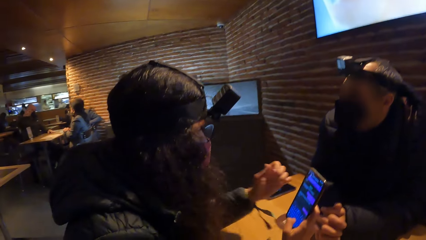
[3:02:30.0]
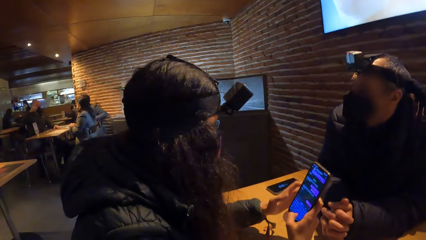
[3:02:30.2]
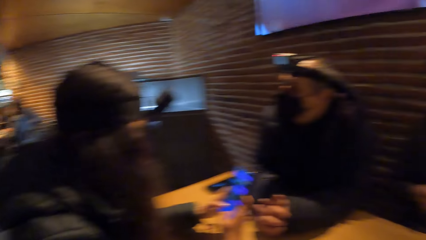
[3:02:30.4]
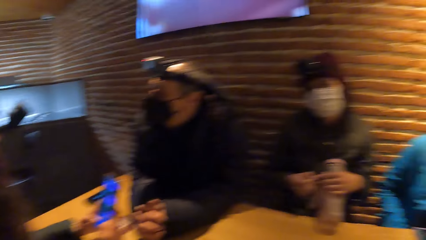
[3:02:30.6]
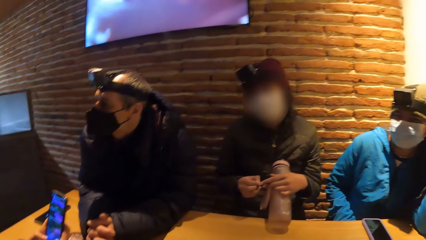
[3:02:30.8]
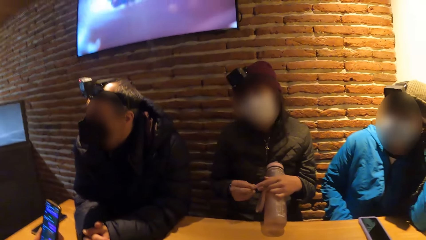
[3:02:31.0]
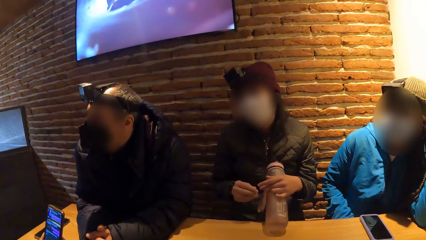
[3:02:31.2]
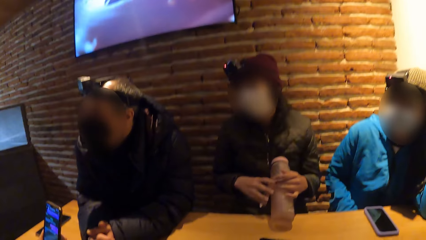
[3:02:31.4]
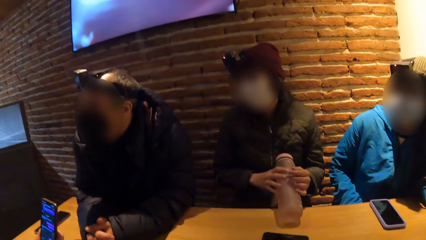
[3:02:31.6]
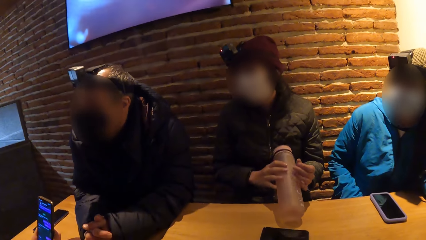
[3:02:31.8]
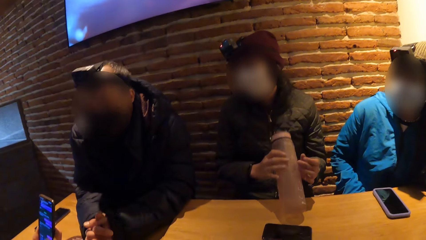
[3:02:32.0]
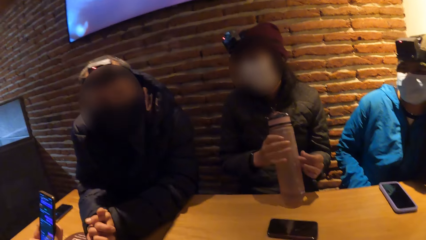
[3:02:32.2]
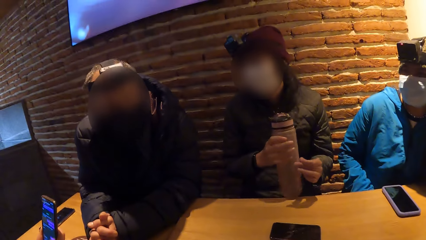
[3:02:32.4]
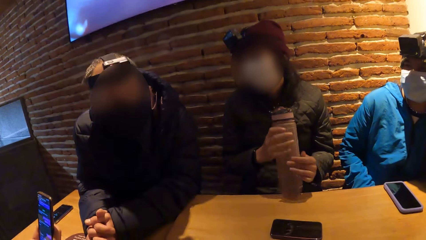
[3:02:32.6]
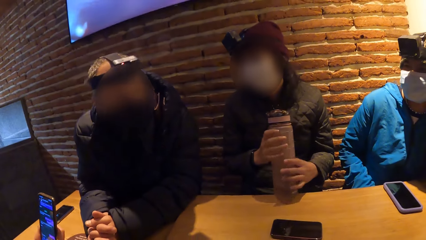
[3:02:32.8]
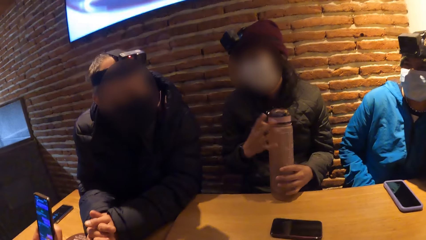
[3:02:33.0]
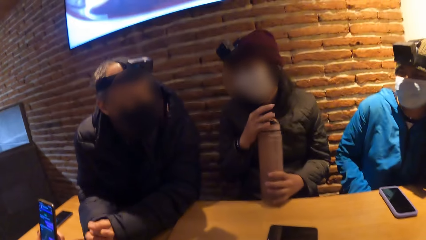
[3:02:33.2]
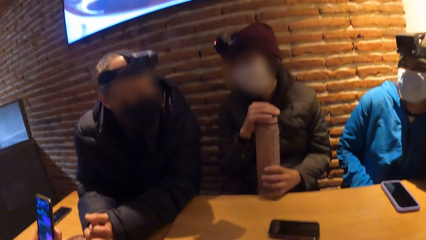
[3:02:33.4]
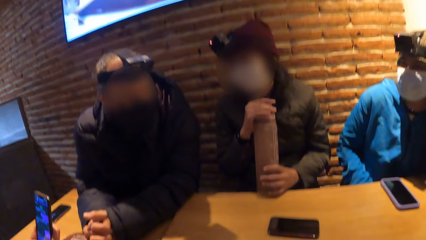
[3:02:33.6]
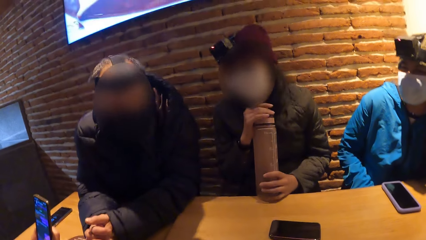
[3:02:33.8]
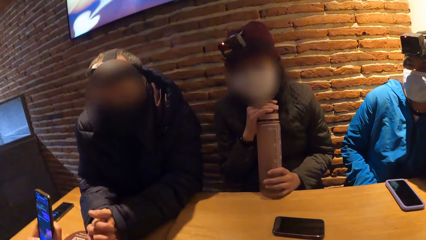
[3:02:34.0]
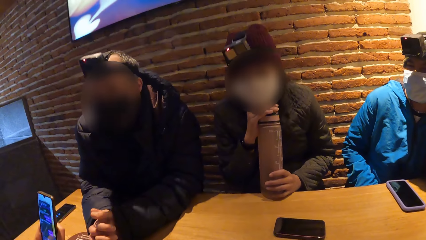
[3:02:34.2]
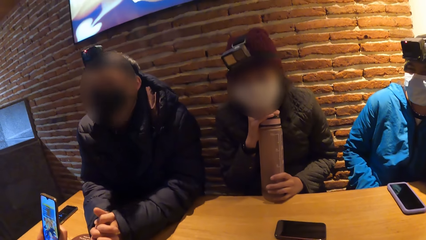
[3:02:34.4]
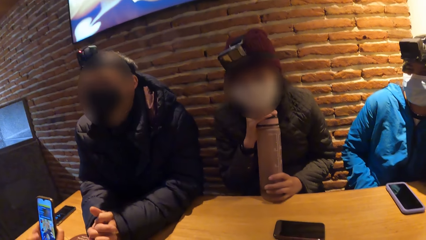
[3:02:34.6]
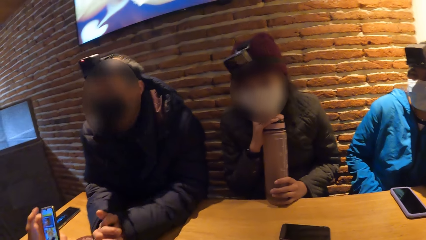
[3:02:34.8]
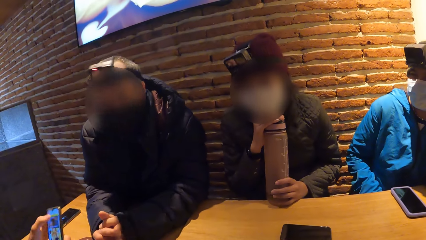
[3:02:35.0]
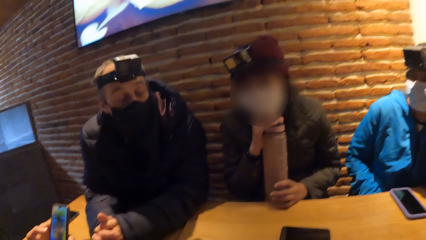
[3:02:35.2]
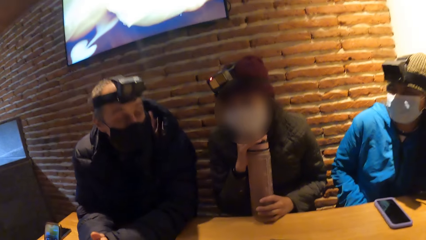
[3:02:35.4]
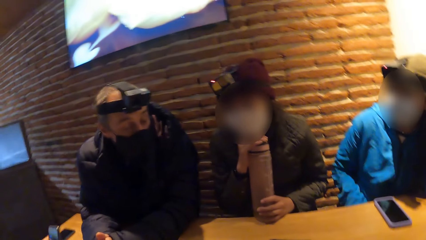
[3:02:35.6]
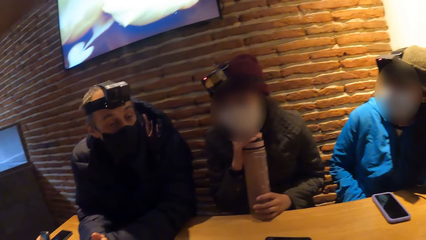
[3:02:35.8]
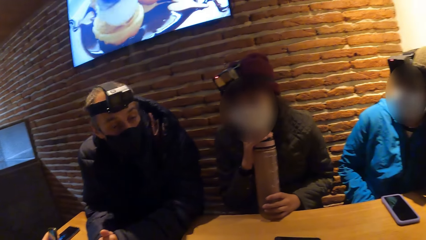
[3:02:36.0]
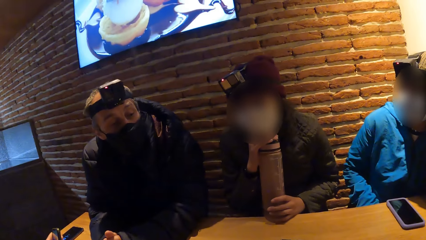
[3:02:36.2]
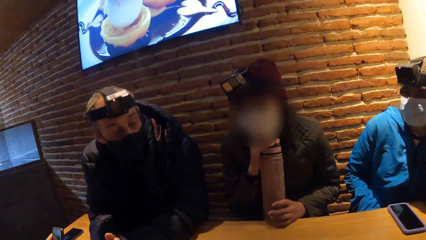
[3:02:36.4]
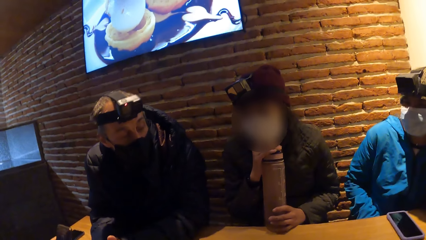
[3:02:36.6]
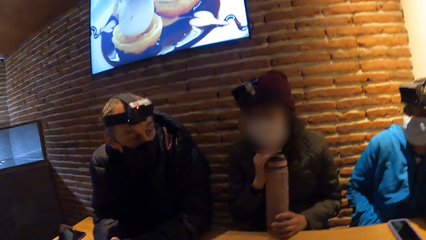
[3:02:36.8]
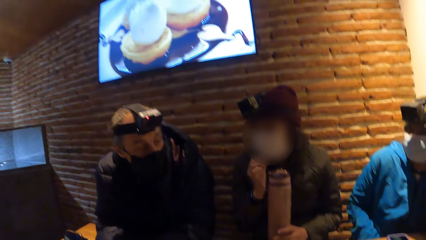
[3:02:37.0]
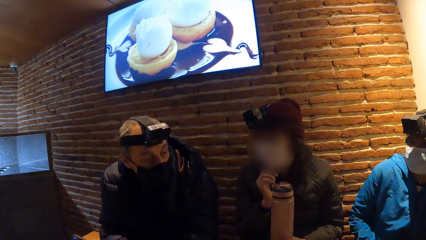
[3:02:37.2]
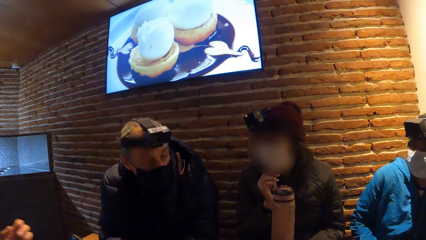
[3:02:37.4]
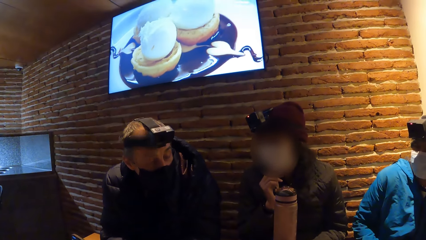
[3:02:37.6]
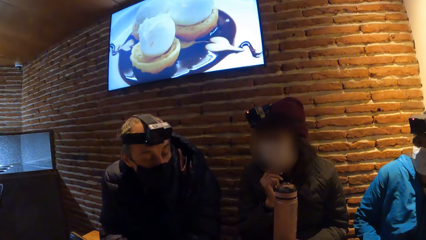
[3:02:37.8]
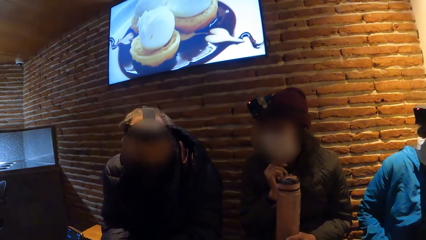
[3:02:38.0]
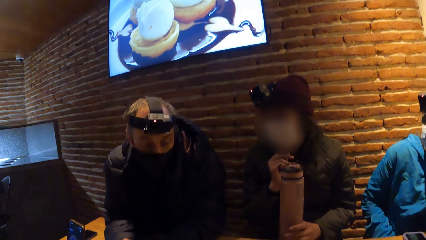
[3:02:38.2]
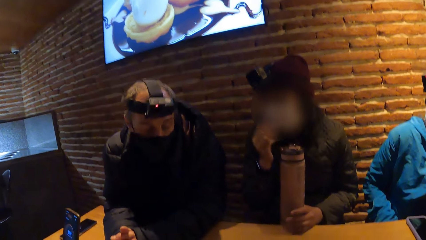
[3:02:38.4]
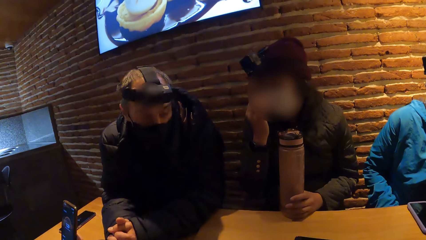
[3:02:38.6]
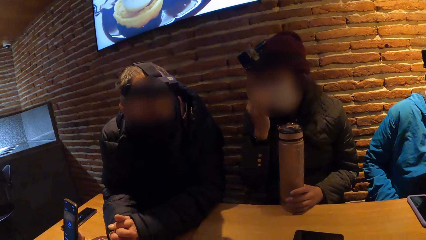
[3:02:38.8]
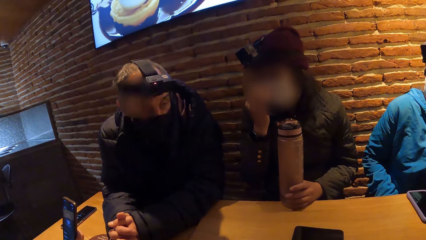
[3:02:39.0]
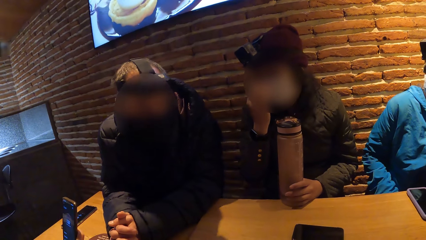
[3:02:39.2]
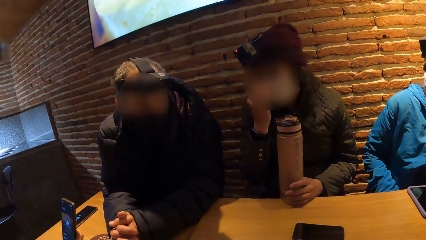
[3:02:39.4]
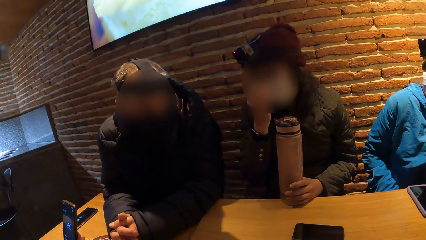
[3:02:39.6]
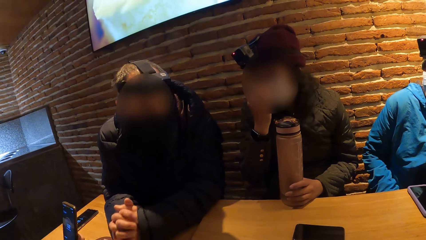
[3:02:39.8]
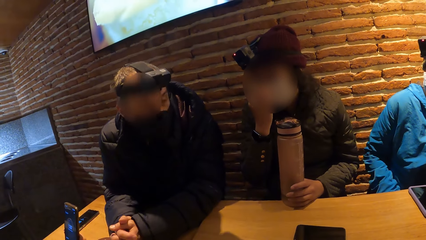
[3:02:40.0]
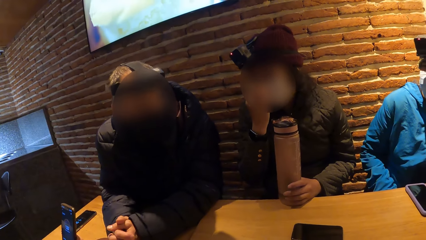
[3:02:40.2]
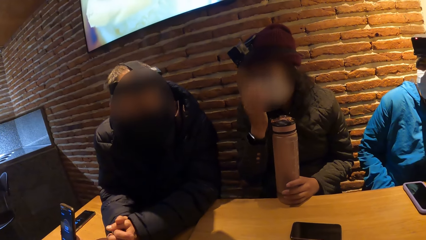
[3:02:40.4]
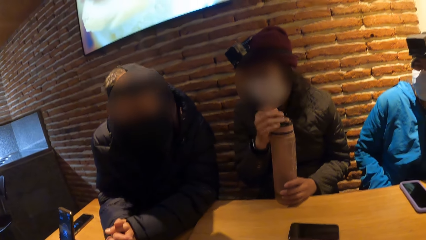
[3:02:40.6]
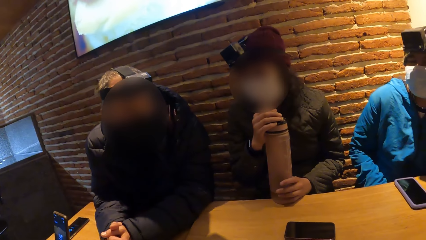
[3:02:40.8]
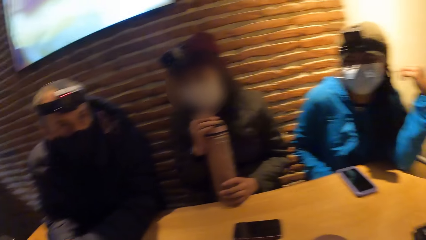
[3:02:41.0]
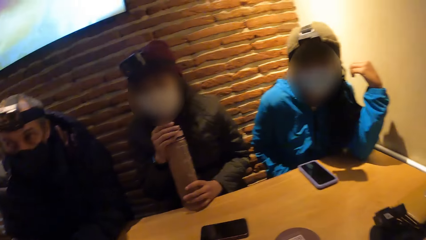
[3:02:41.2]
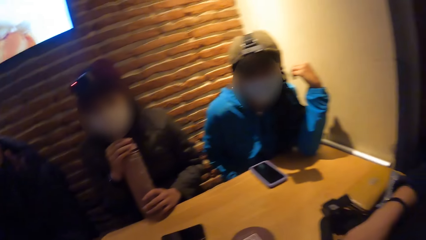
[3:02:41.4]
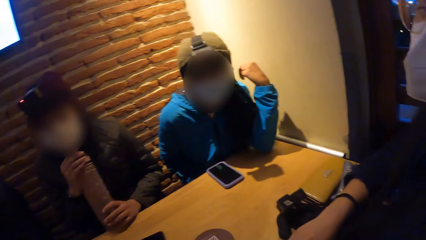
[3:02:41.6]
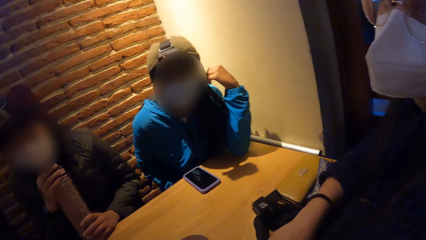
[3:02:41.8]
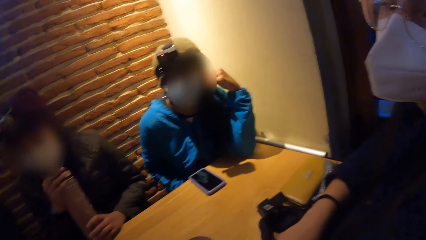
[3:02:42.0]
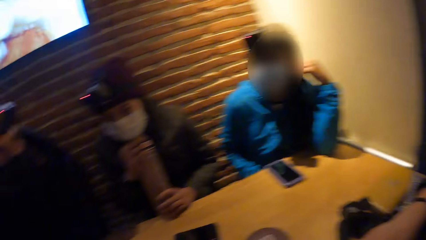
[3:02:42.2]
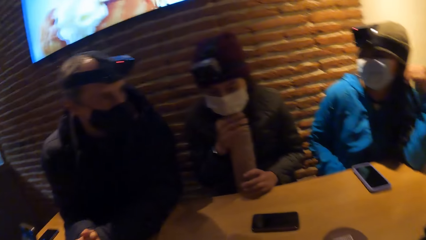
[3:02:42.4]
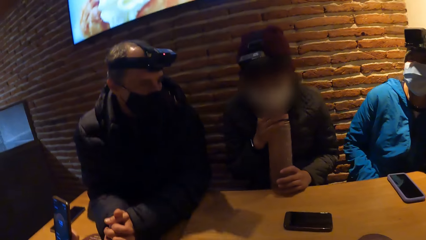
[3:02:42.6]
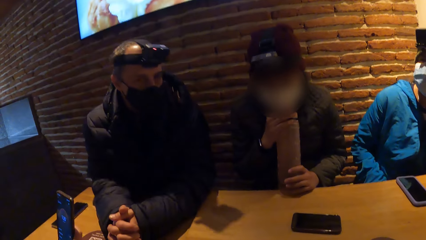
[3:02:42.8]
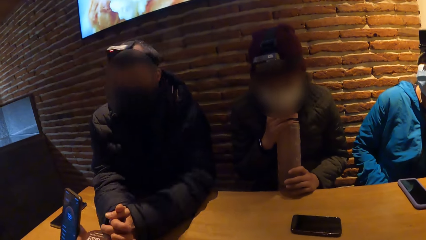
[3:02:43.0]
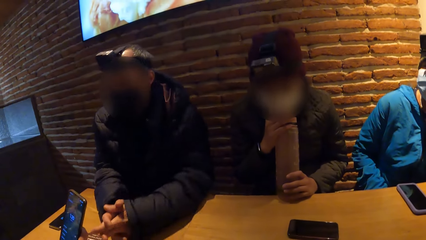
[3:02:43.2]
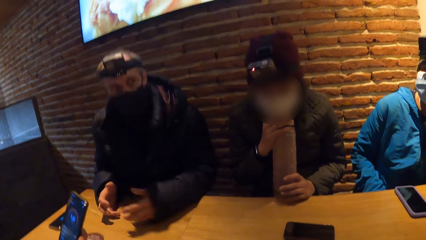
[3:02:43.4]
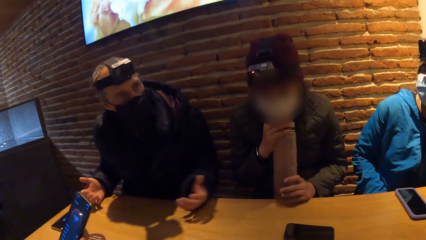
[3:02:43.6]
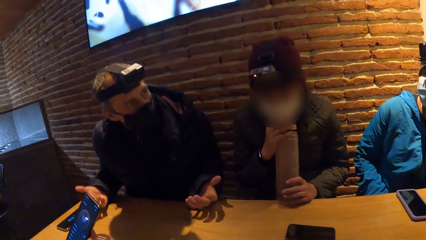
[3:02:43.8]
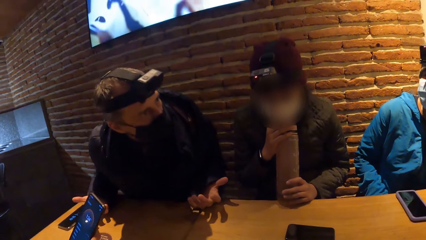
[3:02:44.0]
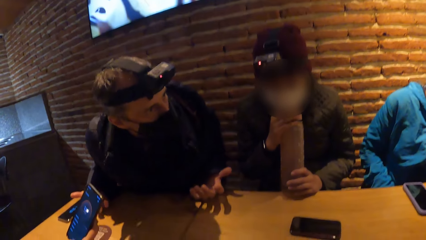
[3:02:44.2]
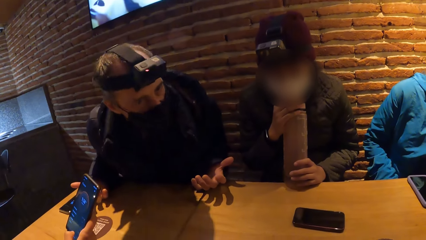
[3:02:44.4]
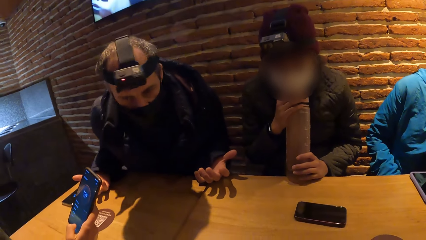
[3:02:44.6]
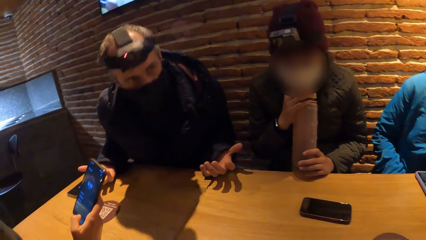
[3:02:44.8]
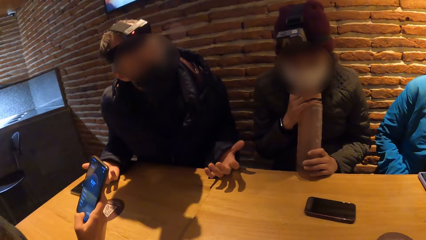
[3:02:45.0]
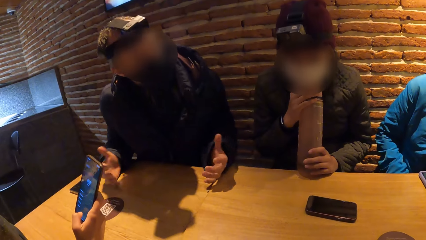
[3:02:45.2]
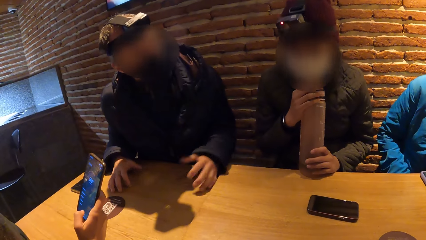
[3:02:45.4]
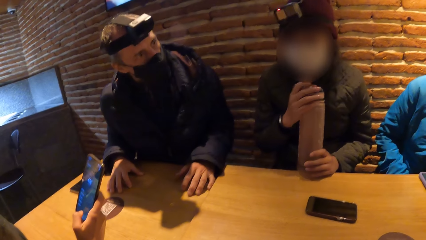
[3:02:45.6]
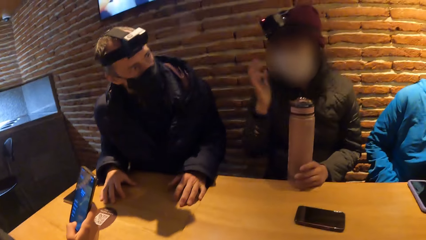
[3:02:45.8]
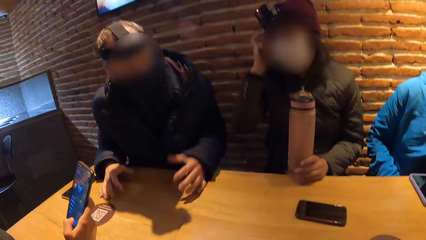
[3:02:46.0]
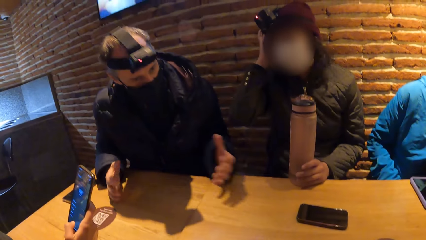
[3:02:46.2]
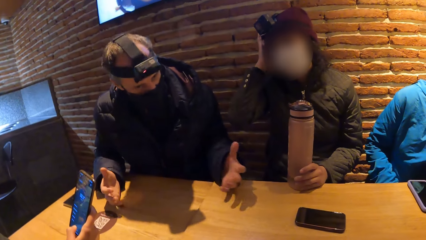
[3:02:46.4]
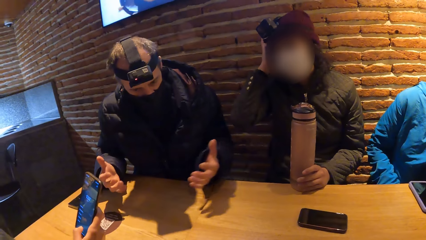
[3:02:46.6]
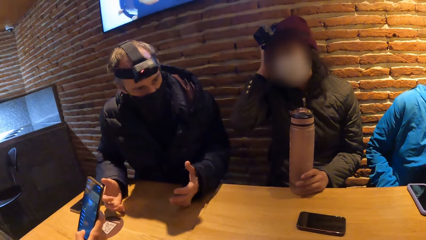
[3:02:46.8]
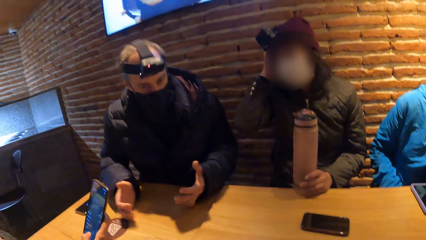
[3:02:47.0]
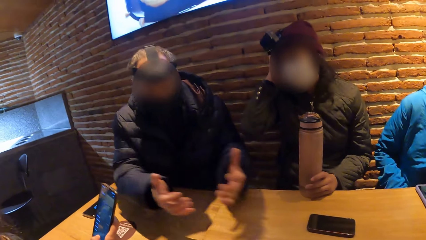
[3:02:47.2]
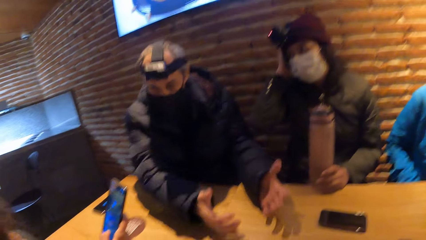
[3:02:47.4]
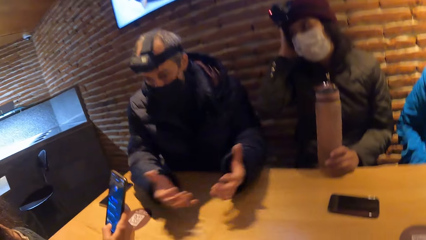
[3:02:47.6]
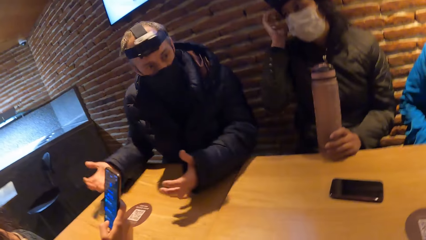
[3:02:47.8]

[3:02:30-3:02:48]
The camera wearer looks around. A woman picks up the water bottle with her right hand. The woman holds the water bottle with both hands. A man gesticulates with his head and hands. A person interacts with the camera wearer. The woman touches her head with her right hand.
